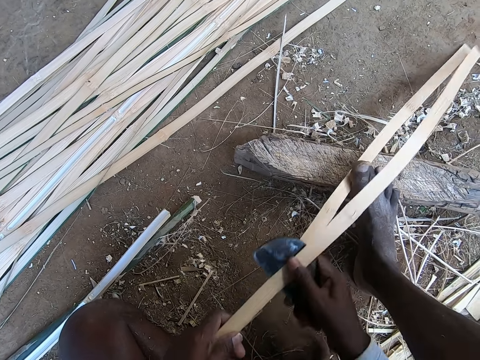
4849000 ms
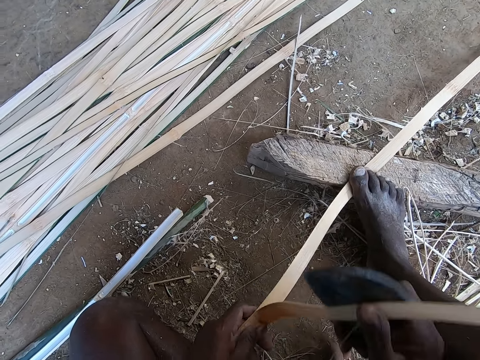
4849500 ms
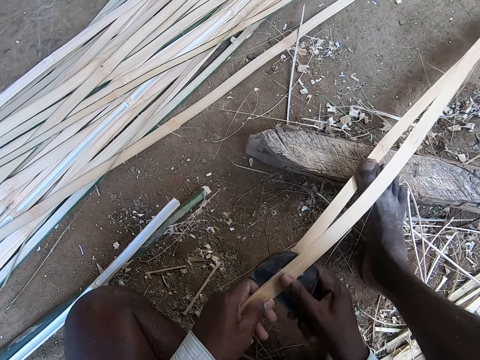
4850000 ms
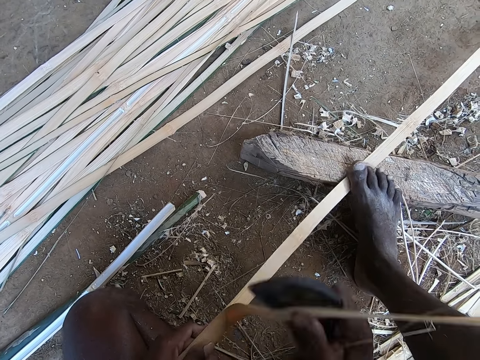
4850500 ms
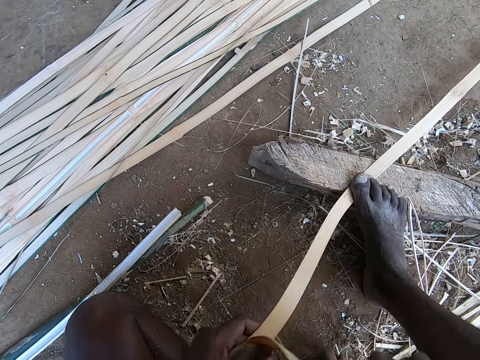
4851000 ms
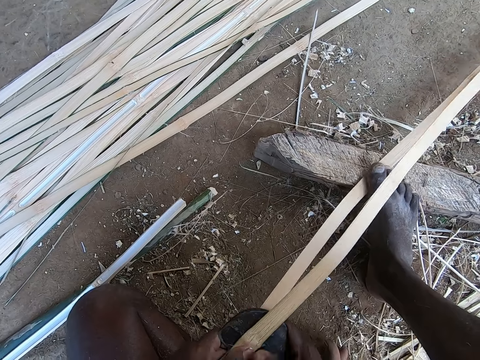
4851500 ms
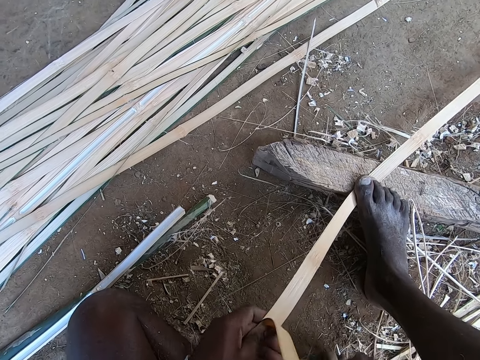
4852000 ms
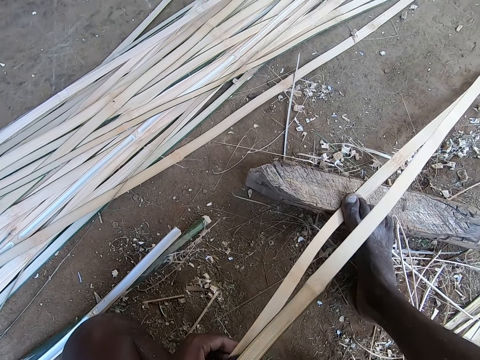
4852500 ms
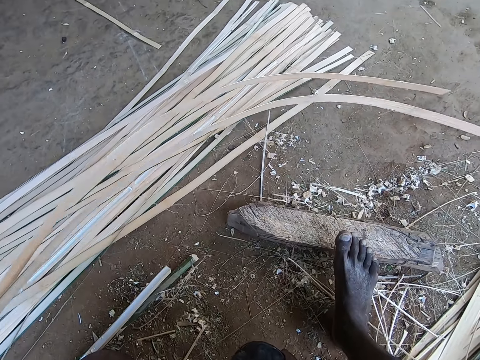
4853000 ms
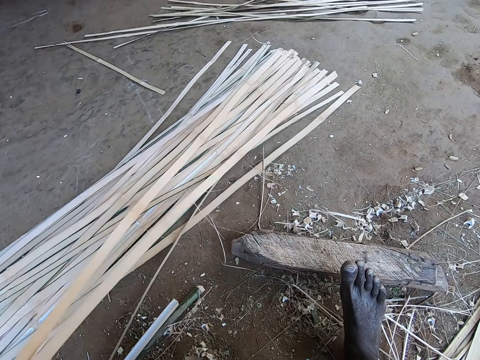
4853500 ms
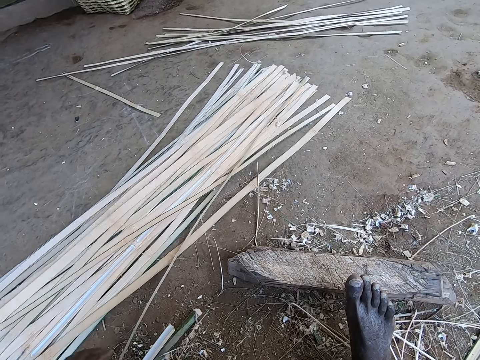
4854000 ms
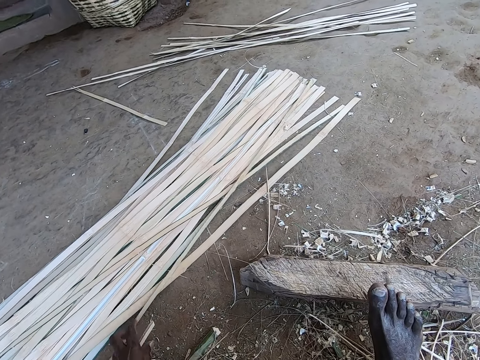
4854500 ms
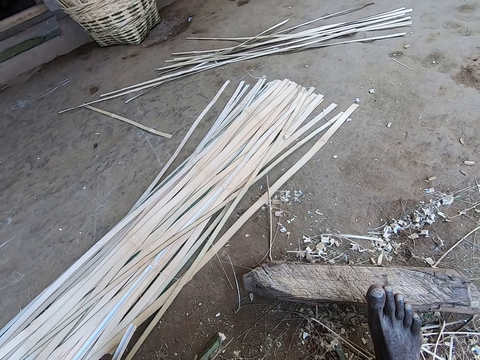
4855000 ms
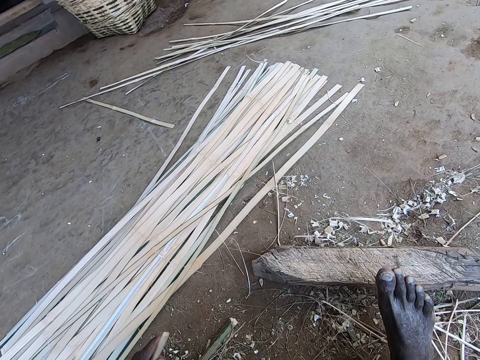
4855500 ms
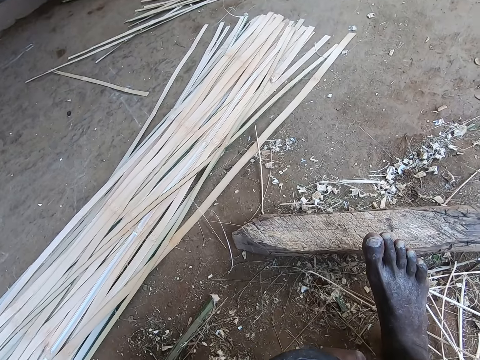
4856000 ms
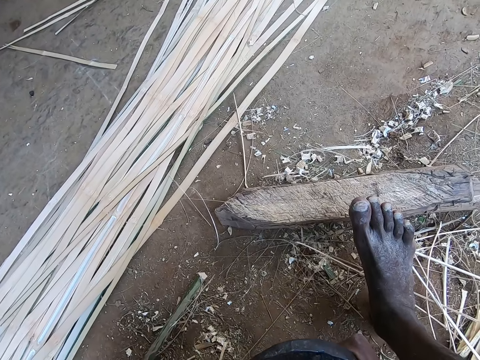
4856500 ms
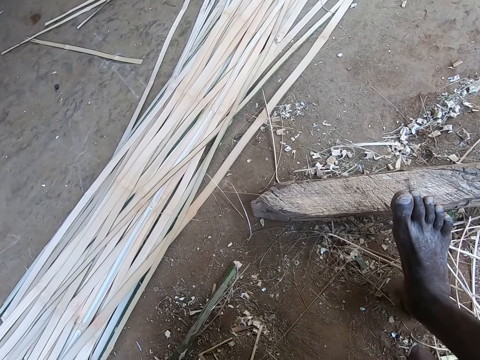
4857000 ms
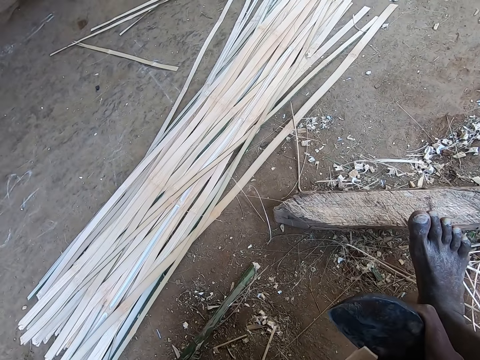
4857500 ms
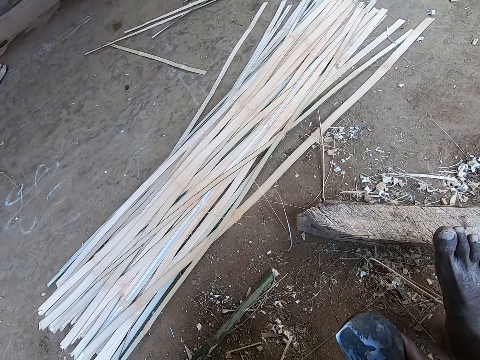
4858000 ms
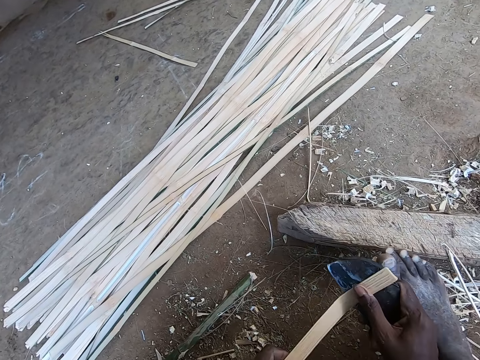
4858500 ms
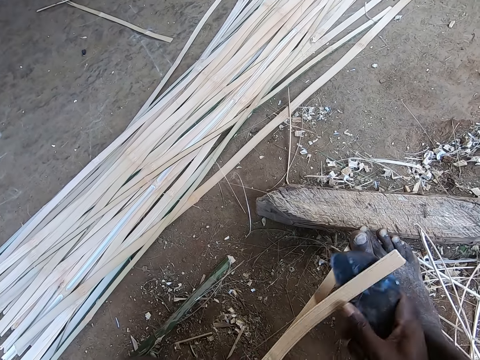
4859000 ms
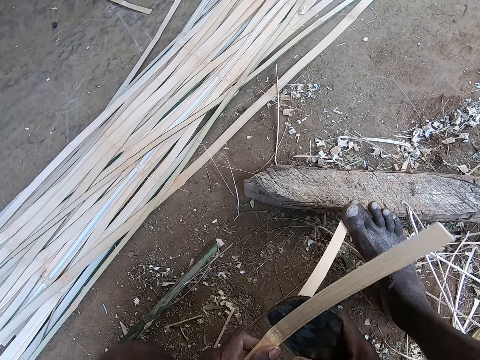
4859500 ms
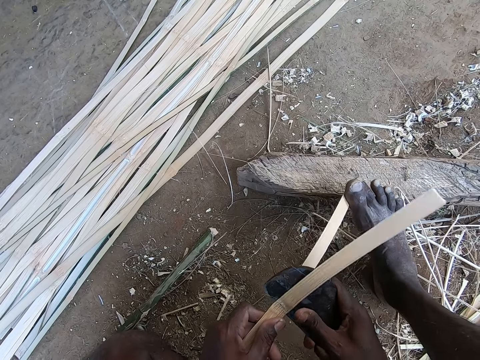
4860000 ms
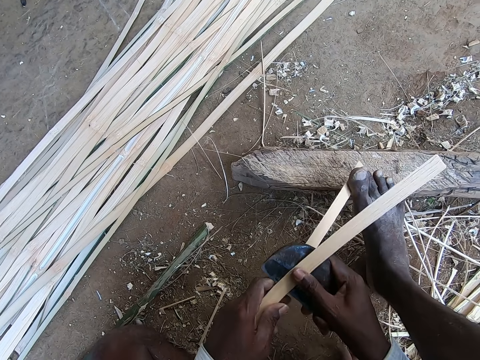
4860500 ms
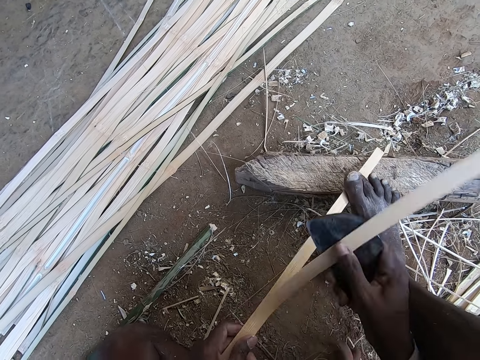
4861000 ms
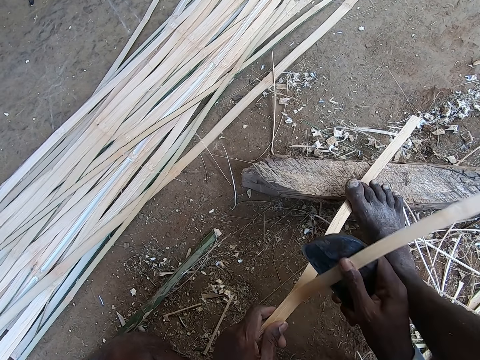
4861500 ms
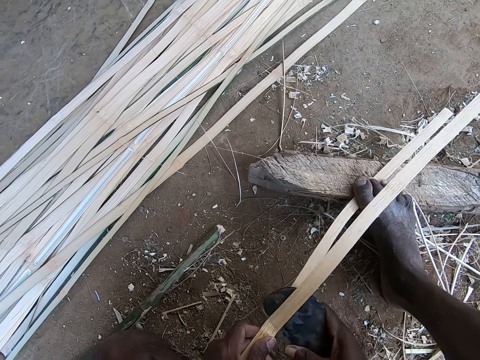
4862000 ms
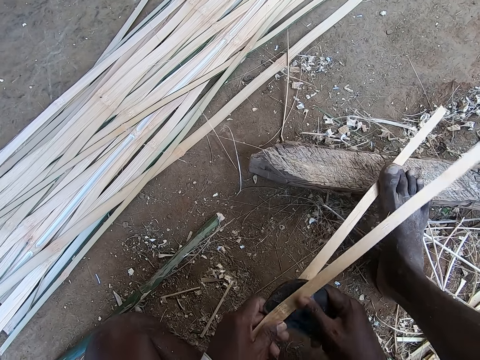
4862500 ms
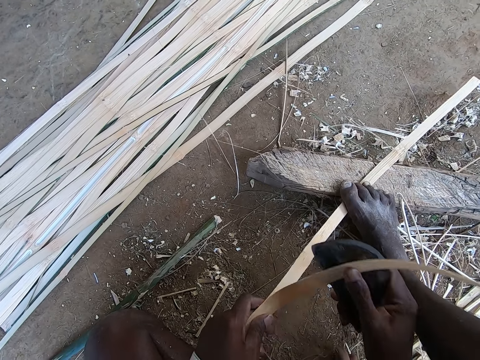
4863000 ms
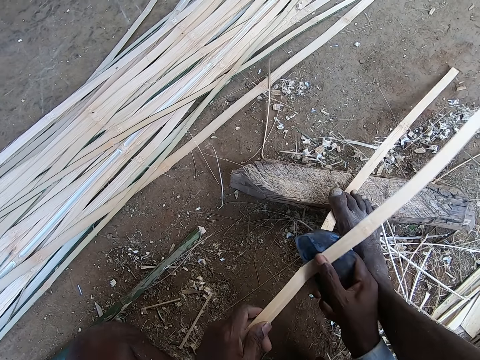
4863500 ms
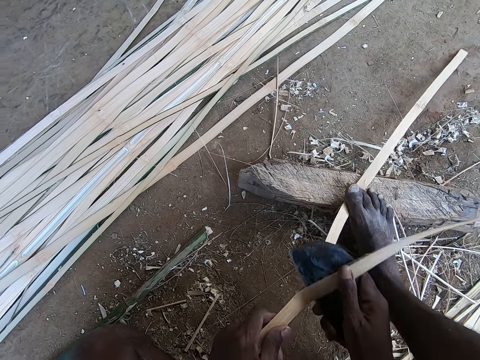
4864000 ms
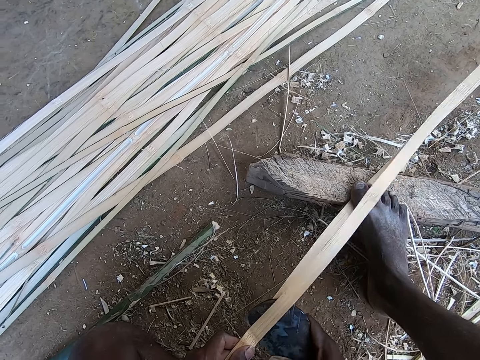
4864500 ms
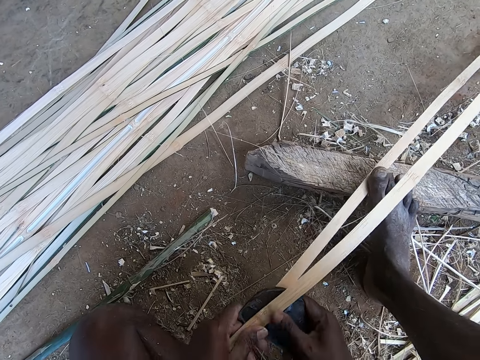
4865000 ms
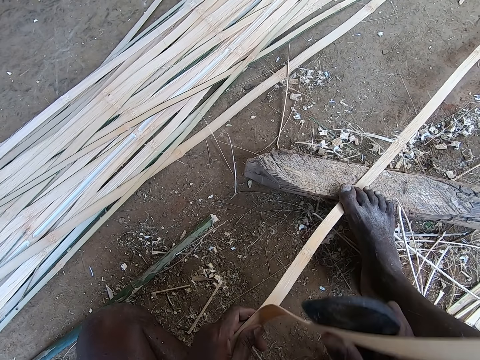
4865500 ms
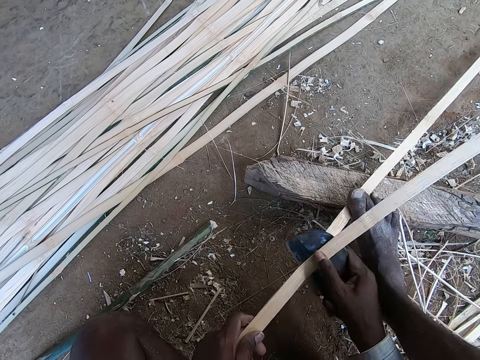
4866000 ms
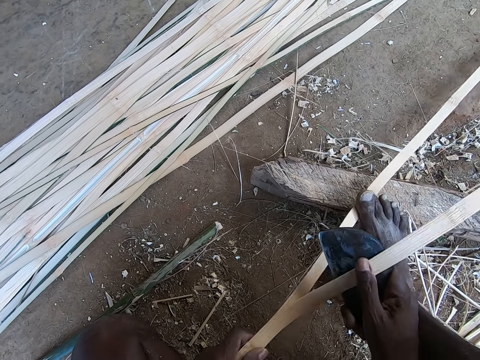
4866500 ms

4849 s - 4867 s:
The camera wearer holds the piece of the bamboo pole with the left hand. He picks the bamboo strips from the wood with his left hand and places the bamboo strips on the pile of bamboo strips on the ground with his left hand. He picks a bamboo strip from the ground with his left hand and adjusts a bamboo strip on the pile of bamboo strips with his left hand. He splits the bamboo strip in his left hand with the kukri in his right hand. He places the bamboo strip on the wood with his left hand, steps on the bamboo strip on the wood with his right leg, and splits the bamboo strip on the wood with the kukri in his right hand. He steps on the piece of bamboo stem with the right leg.

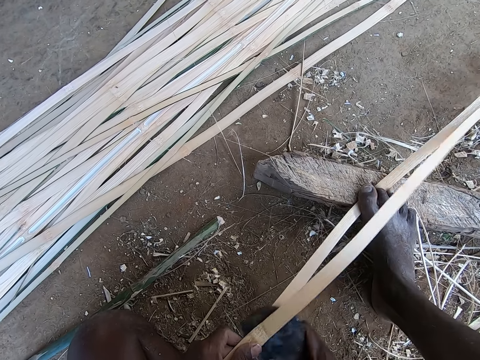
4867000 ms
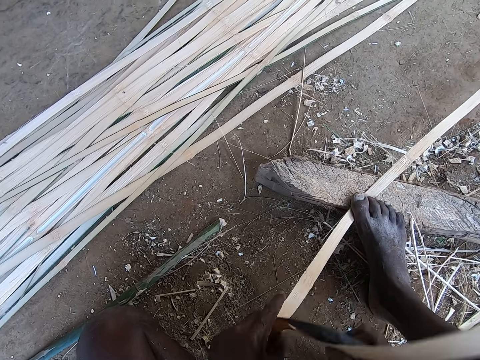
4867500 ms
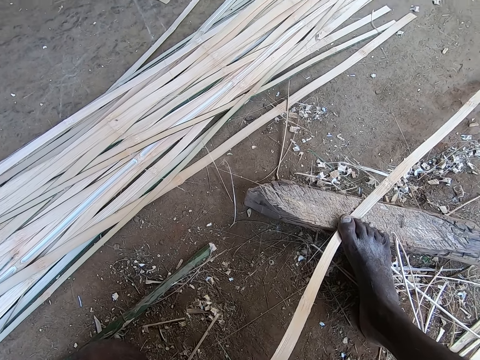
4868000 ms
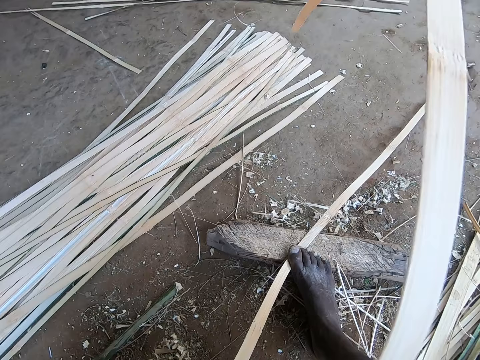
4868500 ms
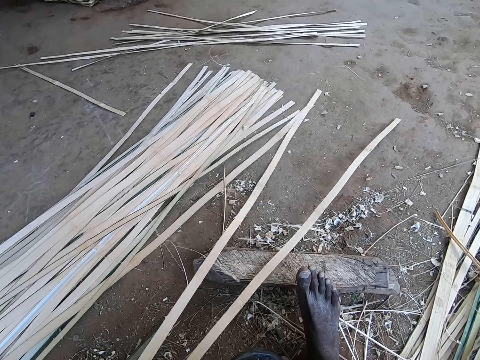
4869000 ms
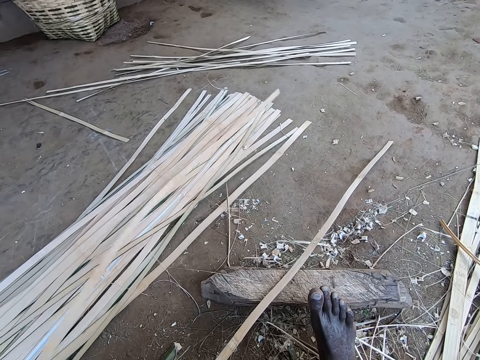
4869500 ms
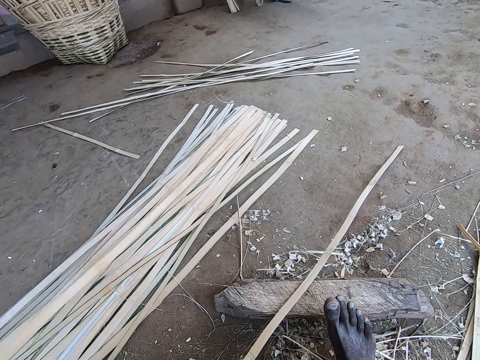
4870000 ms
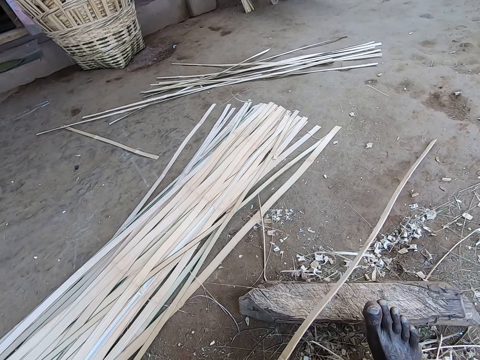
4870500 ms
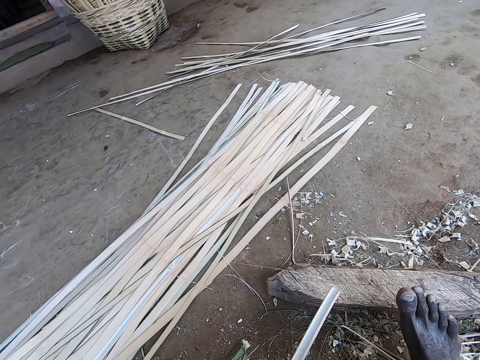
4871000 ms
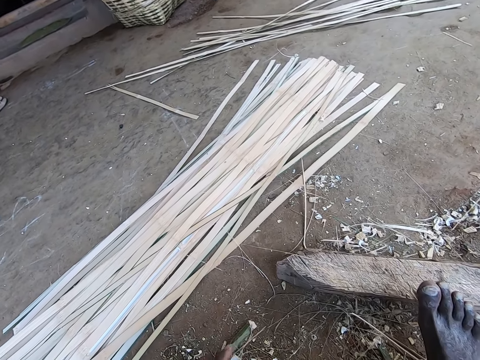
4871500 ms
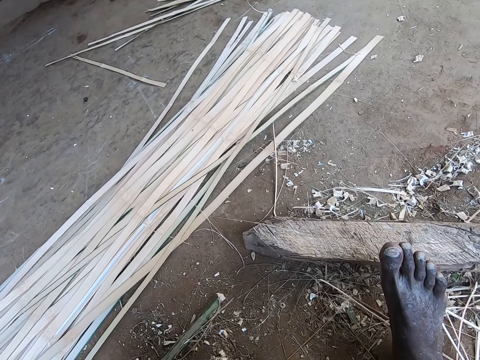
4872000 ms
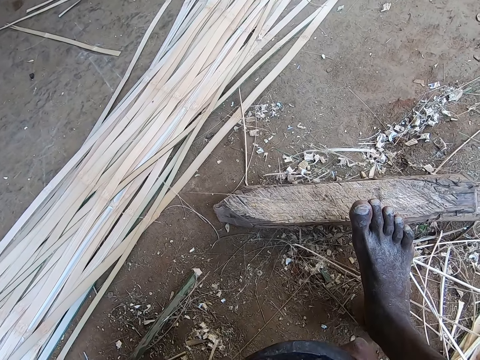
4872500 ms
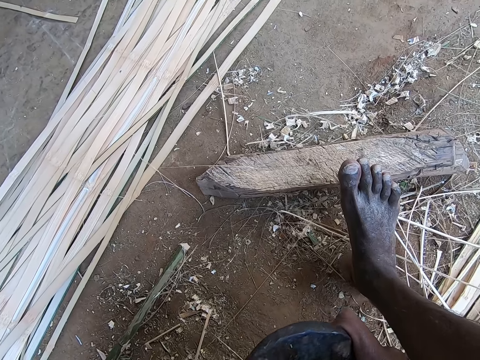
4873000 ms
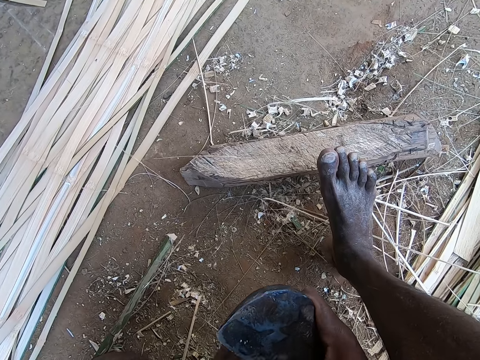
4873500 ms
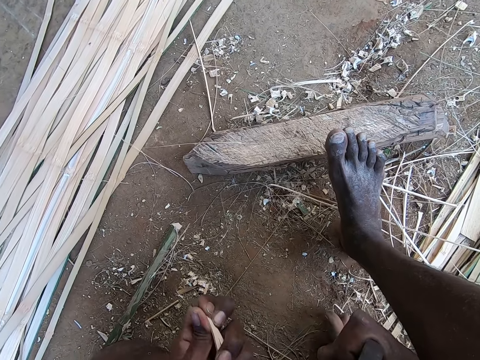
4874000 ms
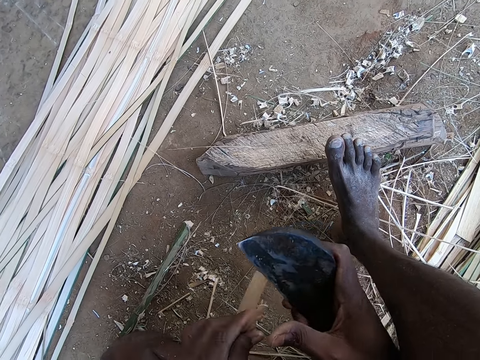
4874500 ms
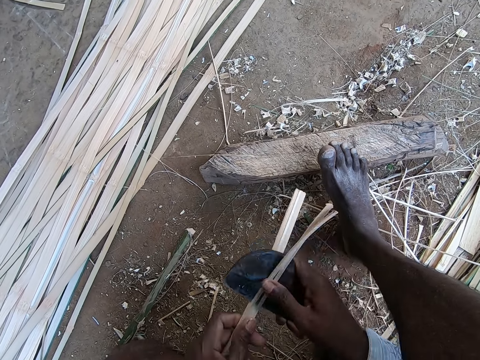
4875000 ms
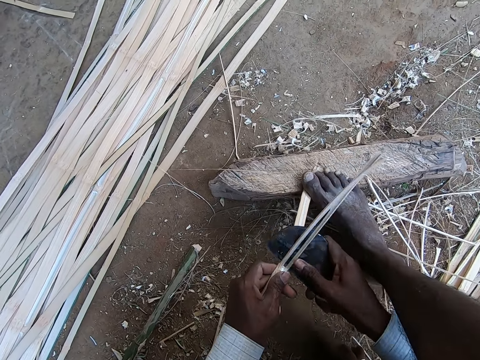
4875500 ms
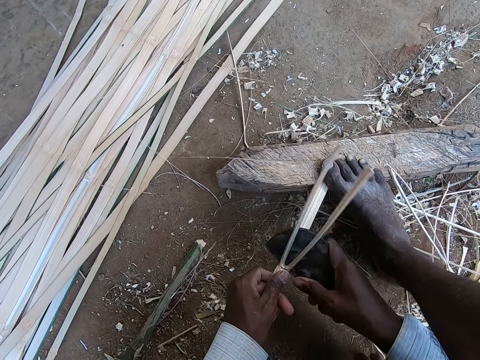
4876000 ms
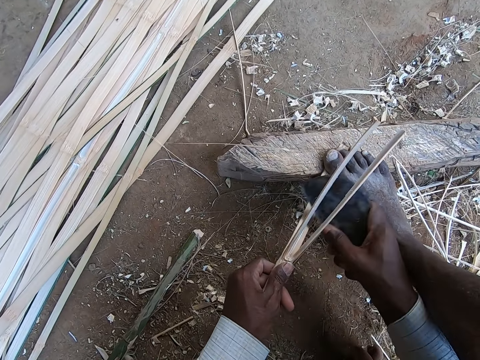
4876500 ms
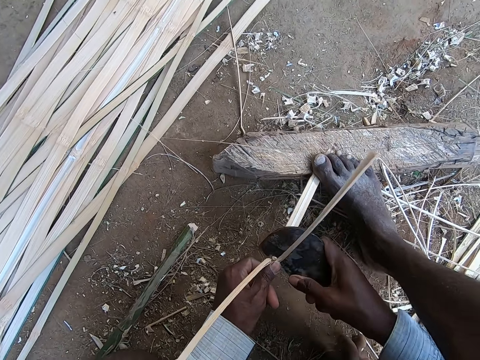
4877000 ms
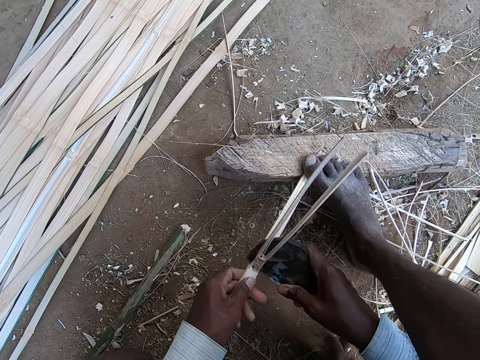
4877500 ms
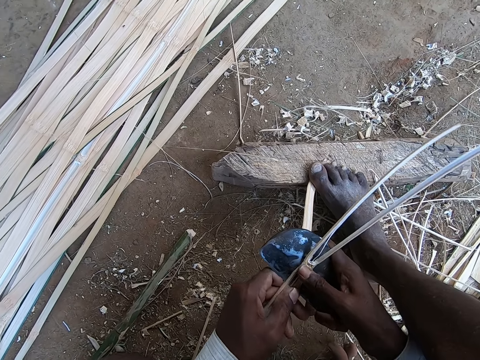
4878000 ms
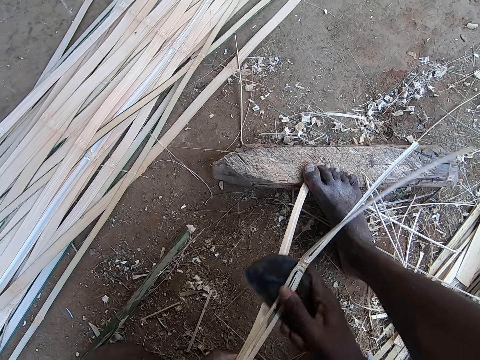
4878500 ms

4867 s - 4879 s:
The camera wearer holds the piece of the bamboo pole with the left hand. He places the bamboo strip on the pile of bamboo strips on the ground with his left hand. He removes the bamboo strip from the wood with his left hand. He splits the bamboo strip on the wood with the kukri in his right hand.
